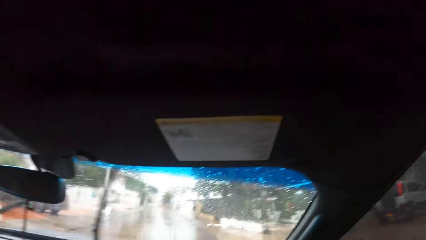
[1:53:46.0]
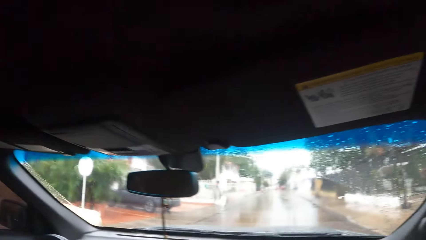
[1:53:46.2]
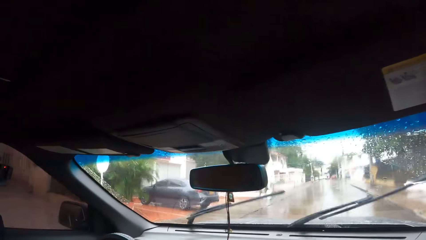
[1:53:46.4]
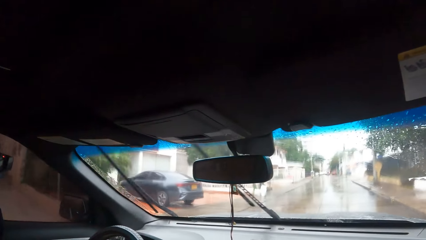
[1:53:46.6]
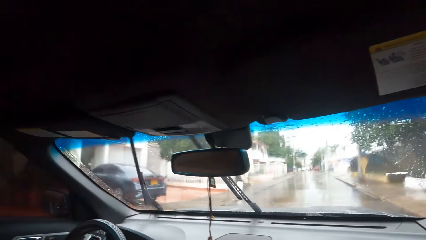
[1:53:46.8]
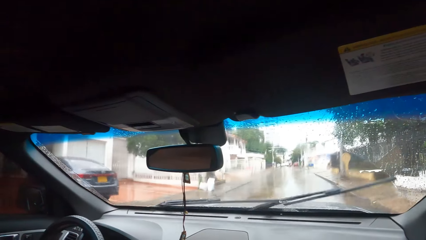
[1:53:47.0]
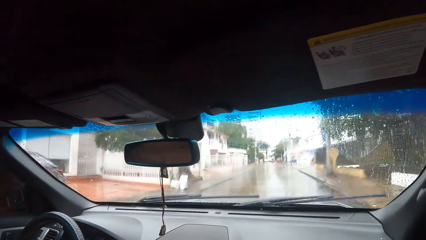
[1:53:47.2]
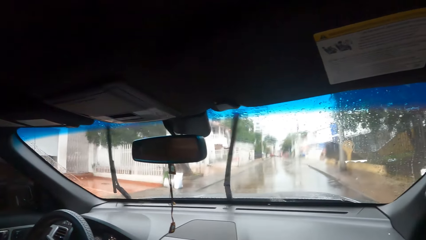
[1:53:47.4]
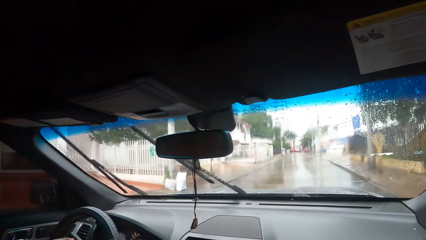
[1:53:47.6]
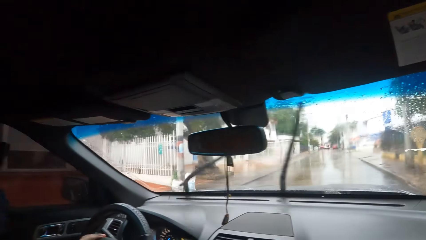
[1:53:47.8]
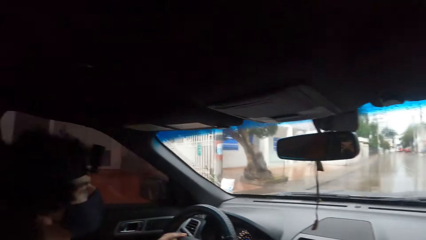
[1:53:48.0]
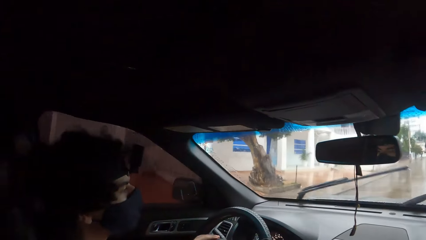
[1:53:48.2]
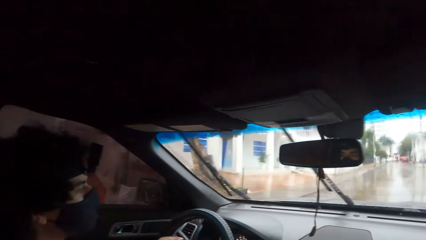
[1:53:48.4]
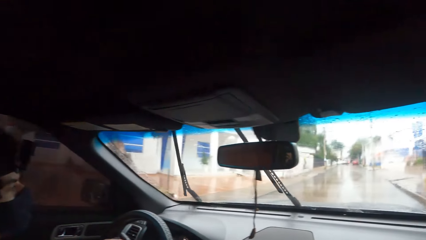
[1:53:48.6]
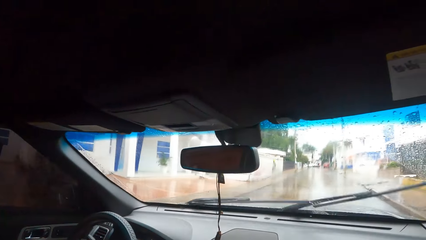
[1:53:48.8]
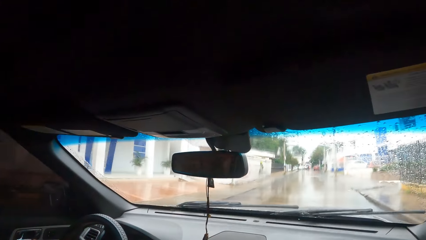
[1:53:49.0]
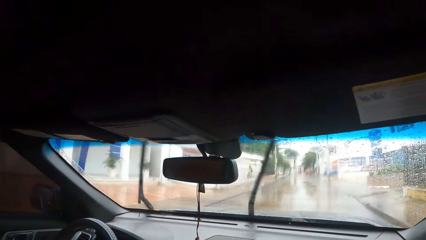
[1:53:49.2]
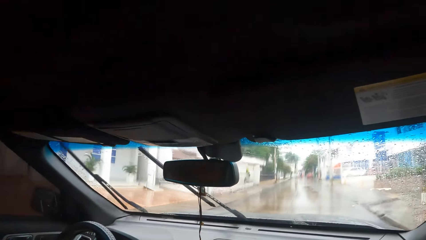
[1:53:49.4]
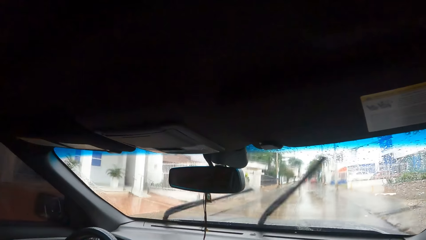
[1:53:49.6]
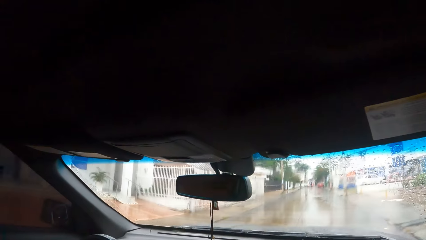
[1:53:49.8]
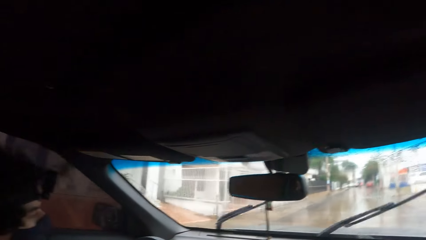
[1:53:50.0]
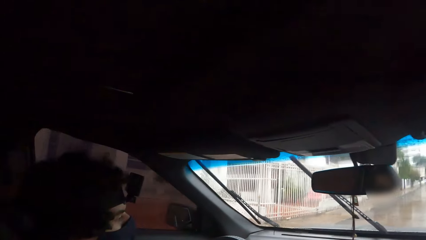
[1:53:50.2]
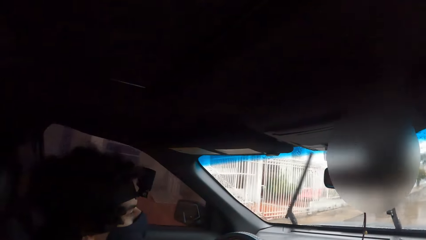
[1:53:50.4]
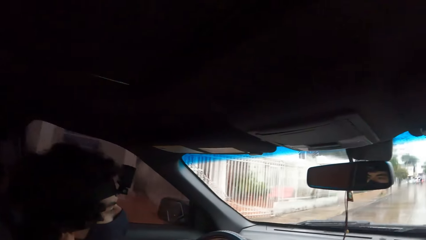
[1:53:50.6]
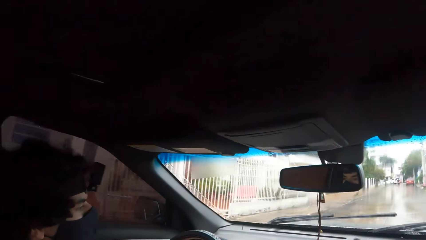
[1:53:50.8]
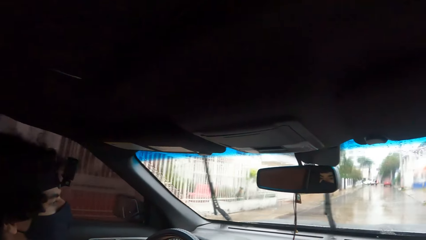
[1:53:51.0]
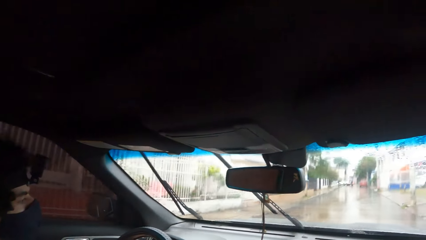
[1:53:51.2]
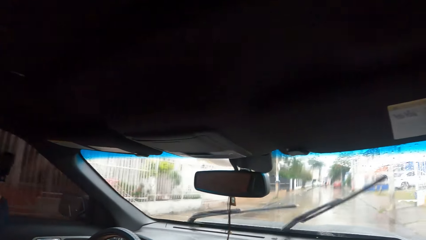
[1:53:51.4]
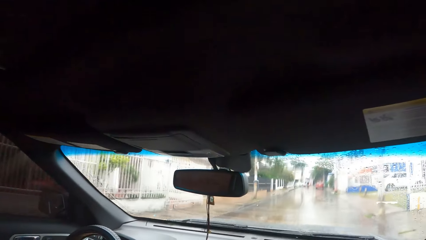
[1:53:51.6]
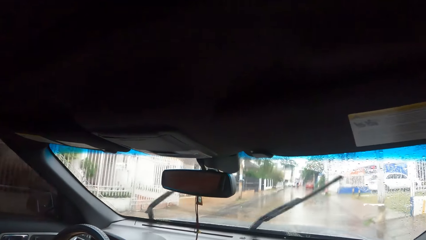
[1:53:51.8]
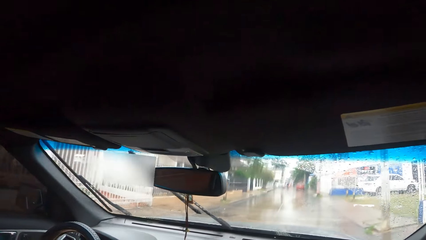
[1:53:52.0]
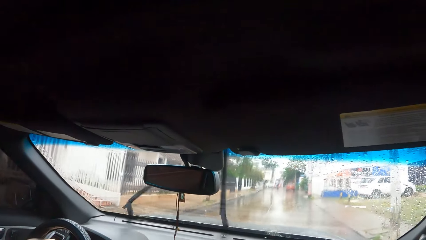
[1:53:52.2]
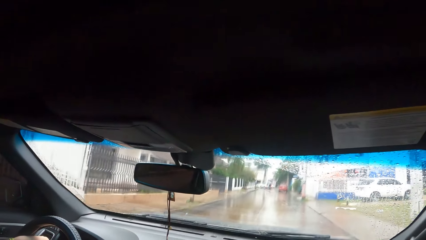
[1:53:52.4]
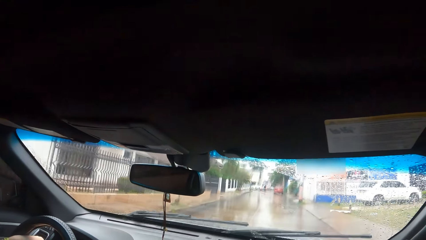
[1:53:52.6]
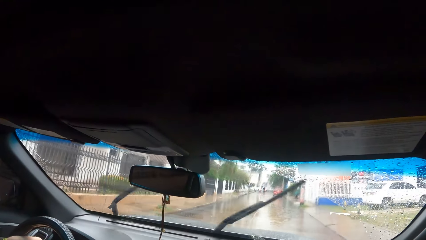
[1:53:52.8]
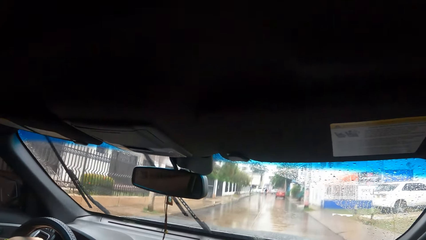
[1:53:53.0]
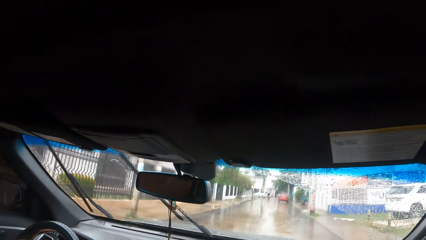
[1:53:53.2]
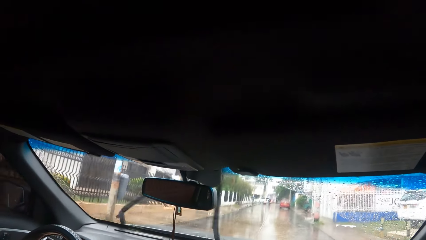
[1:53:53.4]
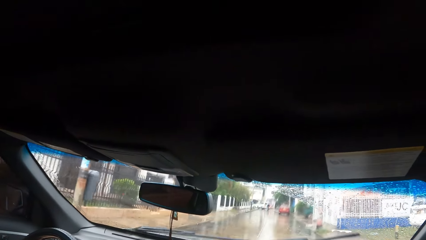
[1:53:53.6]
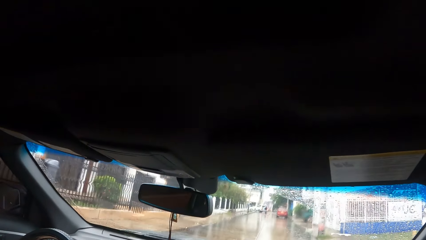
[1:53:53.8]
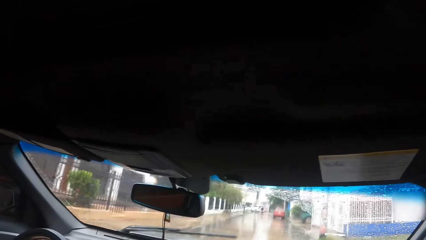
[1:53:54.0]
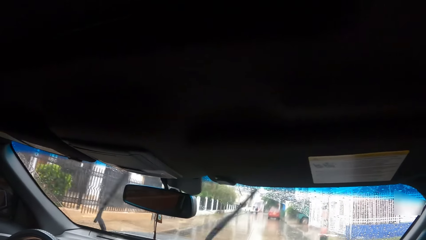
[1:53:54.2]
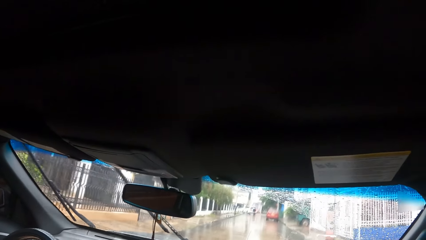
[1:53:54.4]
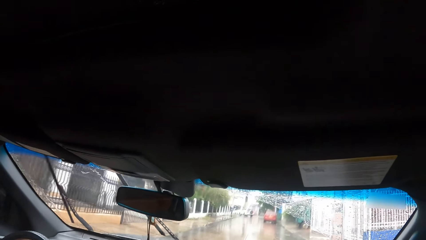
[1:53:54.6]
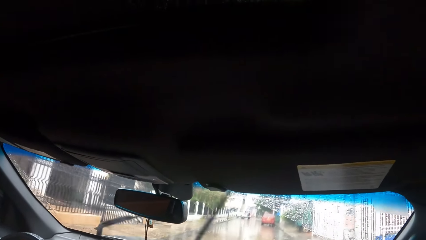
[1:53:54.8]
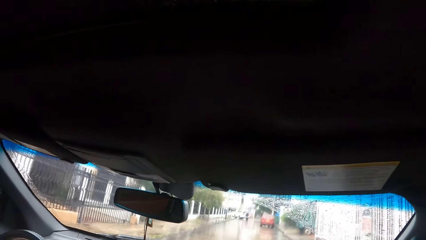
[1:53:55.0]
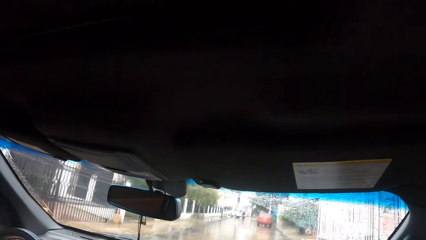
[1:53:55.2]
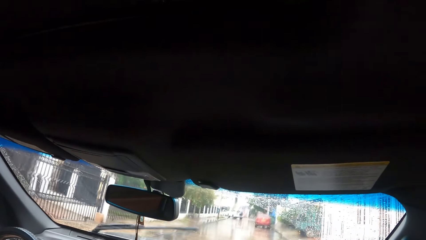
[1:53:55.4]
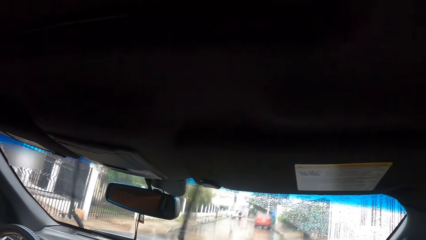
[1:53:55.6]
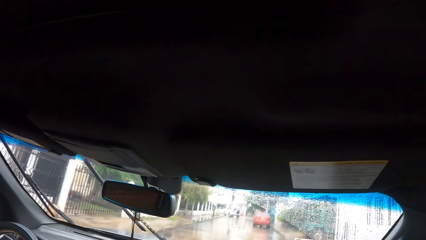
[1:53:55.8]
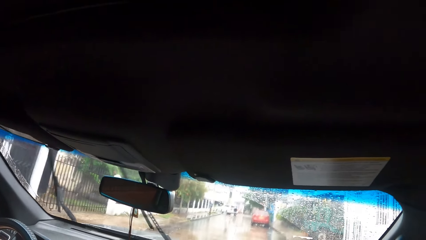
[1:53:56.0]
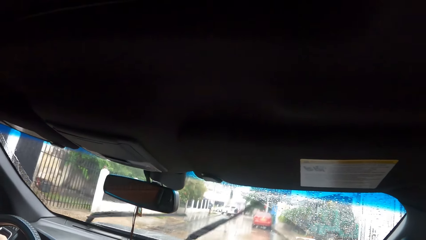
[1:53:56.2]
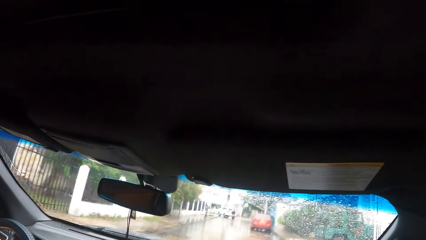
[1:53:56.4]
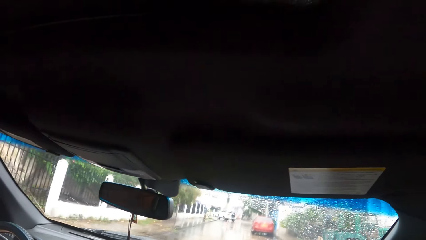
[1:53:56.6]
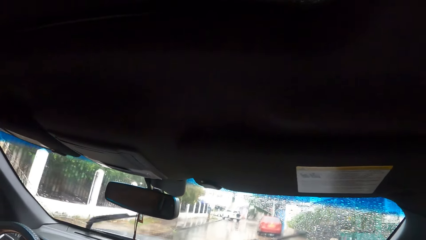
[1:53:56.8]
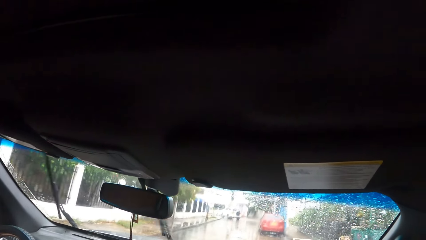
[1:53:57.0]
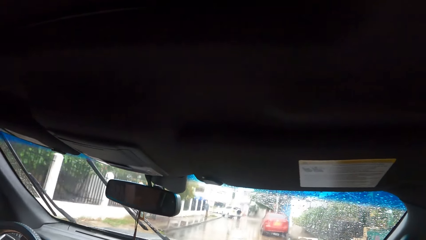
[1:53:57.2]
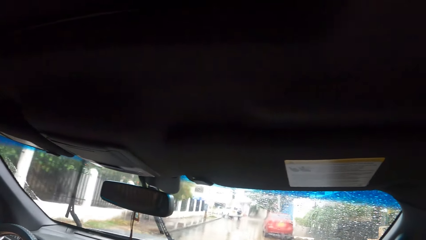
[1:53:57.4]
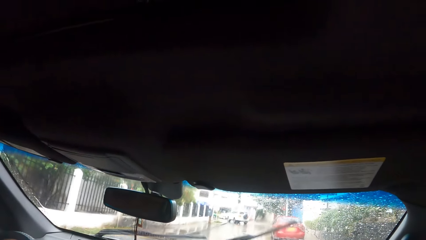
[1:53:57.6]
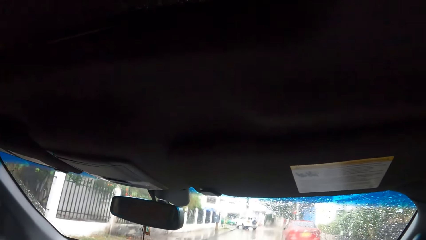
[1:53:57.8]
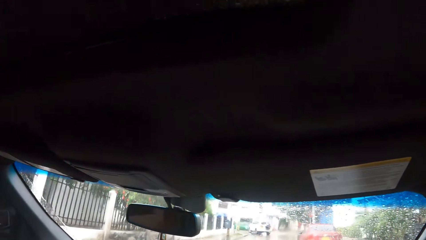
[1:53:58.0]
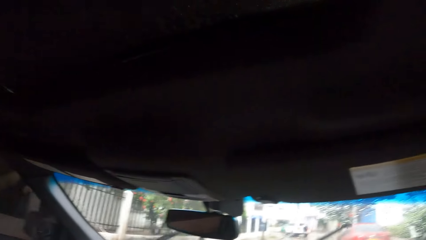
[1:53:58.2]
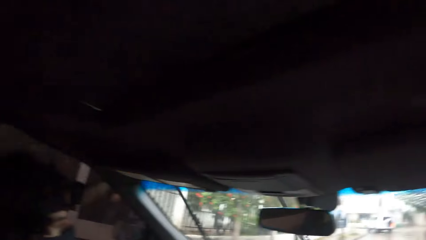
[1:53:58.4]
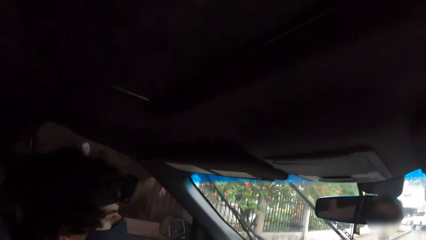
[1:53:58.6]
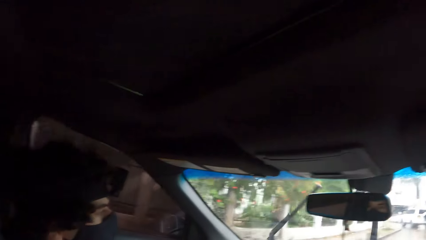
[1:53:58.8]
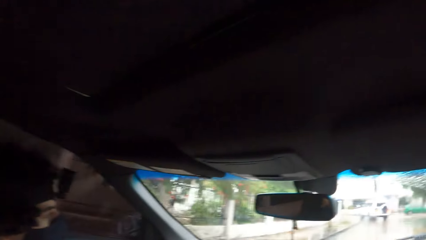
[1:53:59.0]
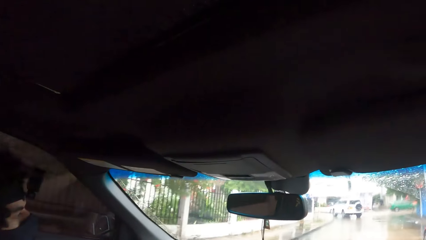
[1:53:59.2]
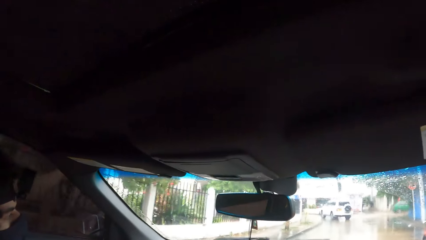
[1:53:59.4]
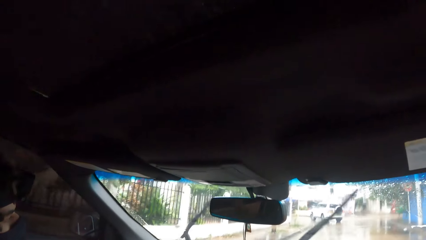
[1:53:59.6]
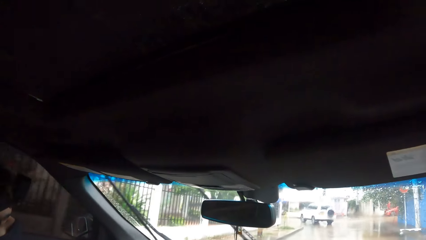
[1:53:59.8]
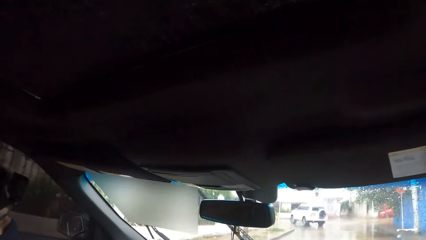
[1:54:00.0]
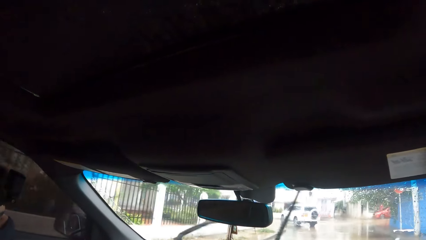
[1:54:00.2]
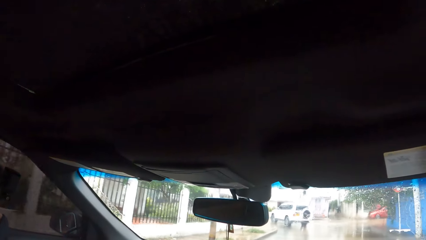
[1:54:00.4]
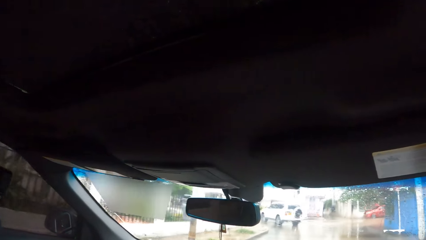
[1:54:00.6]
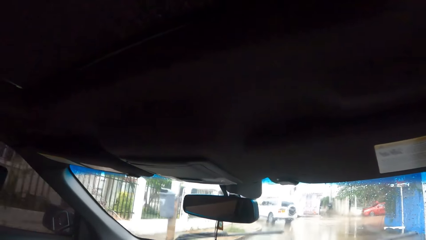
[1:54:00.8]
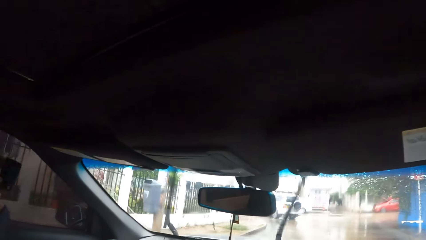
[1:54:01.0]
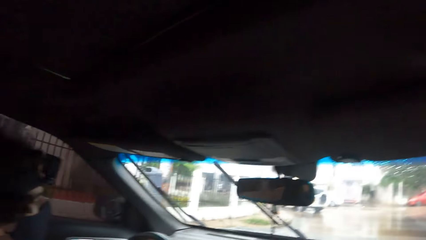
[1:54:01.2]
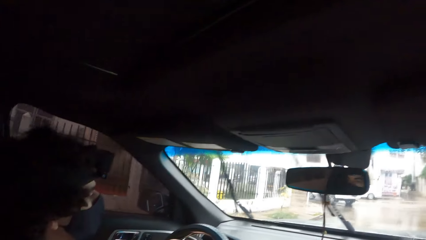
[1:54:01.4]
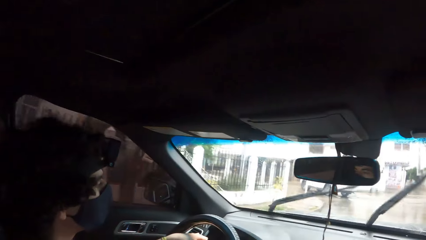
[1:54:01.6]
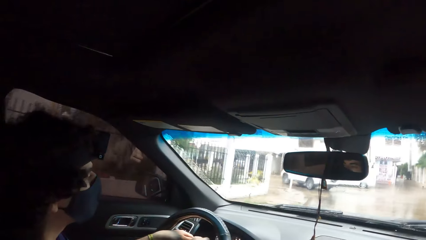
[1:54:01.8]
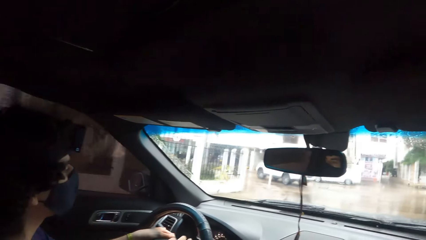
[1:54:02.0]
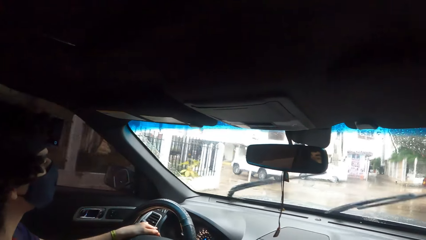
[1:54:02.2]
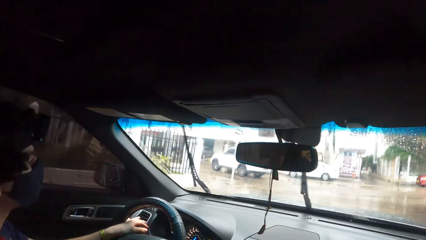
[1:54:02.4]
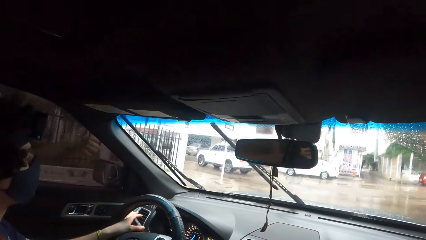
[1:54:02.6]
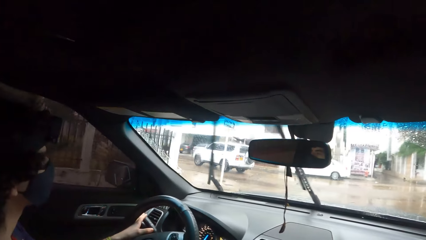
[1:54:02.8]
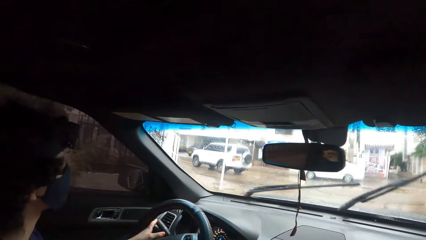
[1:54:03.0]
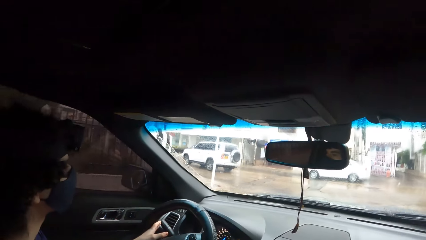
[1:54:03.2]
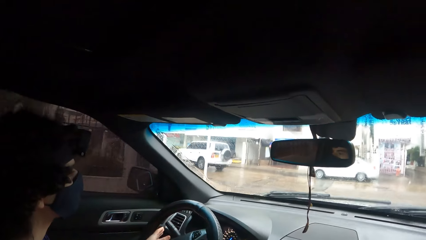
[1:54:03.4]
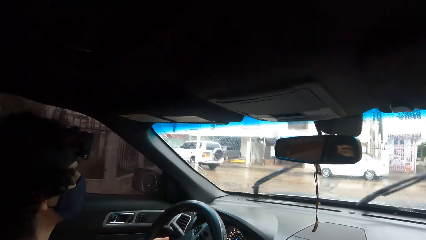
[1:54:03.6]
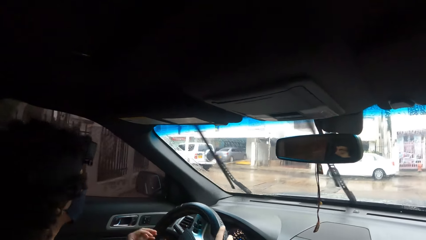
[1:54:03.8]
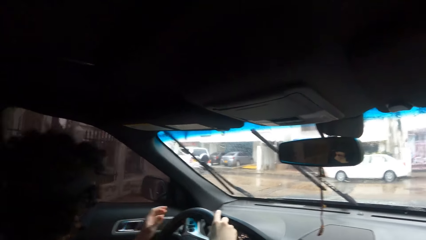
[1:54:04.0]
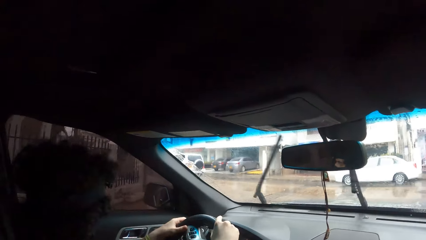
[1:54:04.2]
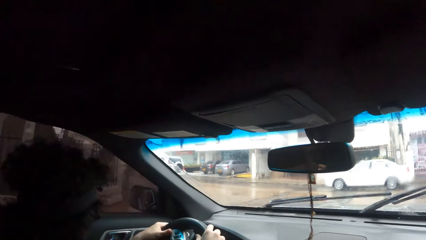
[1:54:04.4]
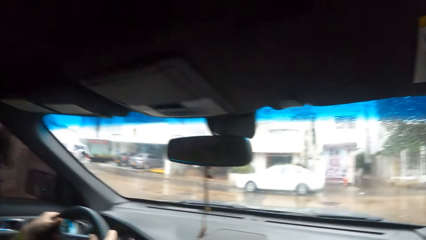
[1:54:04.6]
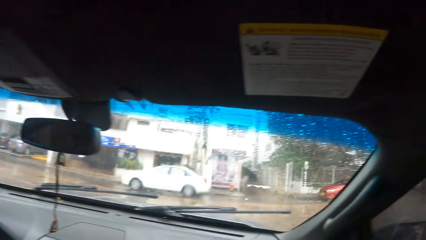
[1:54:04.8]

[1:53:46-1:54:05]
The camera wearer looks around. They interact with a person. They interact with the person again. The person drives a car on the road. The camera wearer looks around. They interact with the person. The person drives the car on the road. The camera wearer interacts with the person. The person drives the car on the road. The camera wearer interacts with the person.
